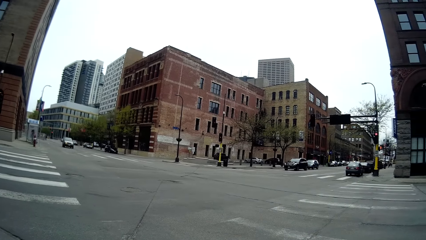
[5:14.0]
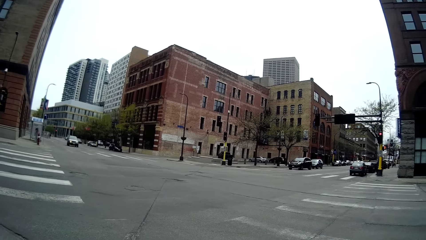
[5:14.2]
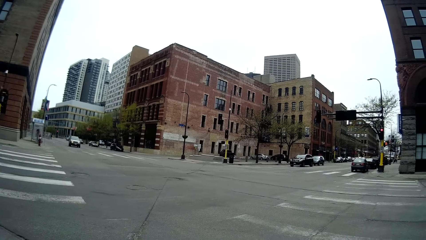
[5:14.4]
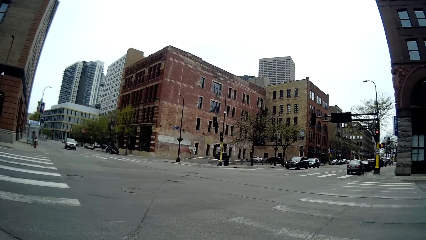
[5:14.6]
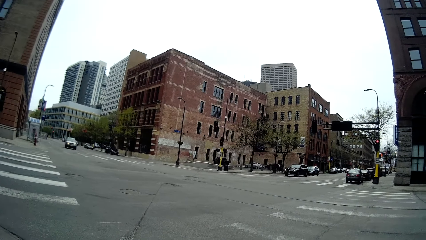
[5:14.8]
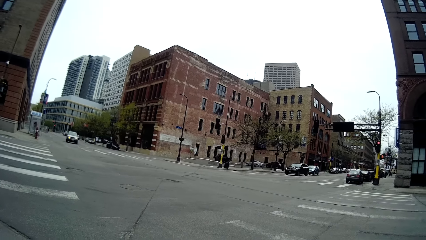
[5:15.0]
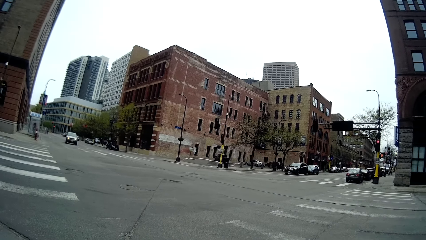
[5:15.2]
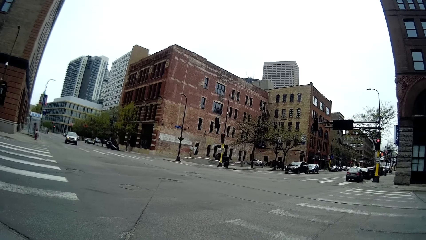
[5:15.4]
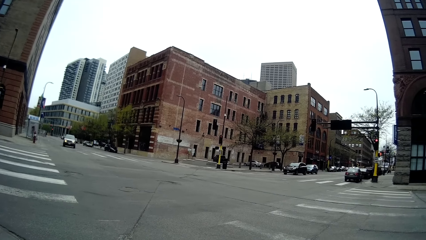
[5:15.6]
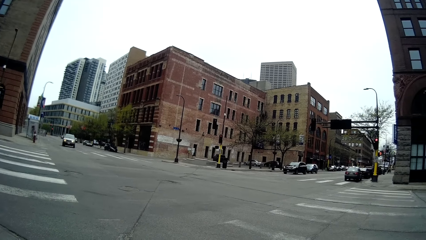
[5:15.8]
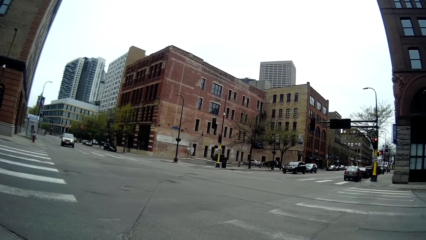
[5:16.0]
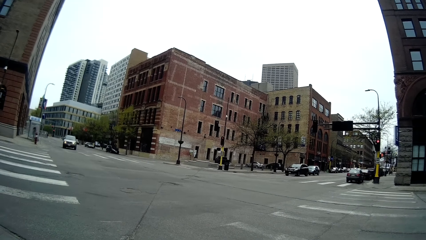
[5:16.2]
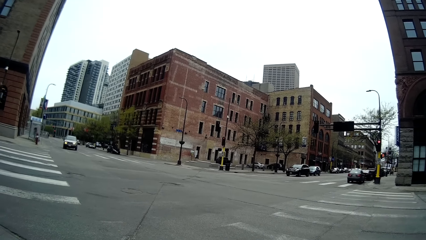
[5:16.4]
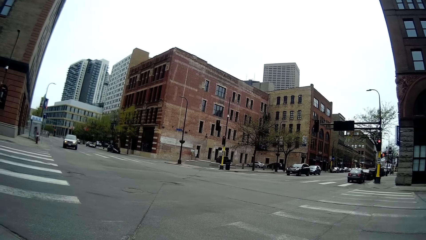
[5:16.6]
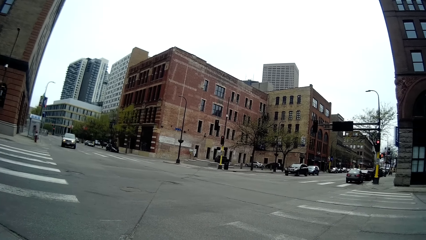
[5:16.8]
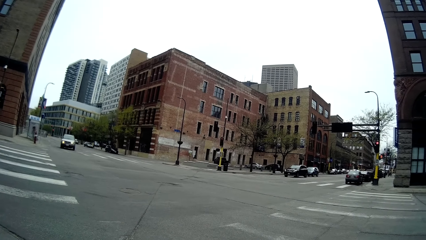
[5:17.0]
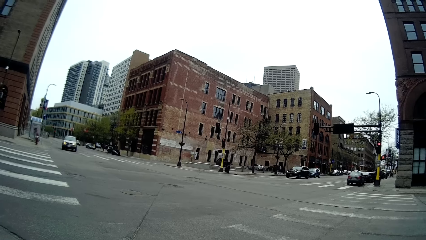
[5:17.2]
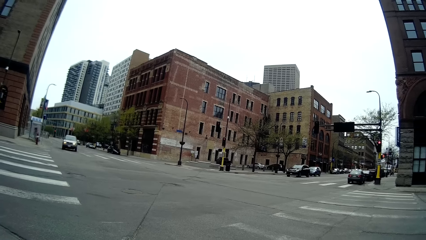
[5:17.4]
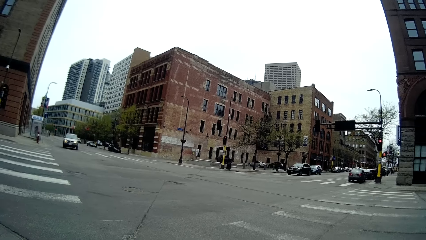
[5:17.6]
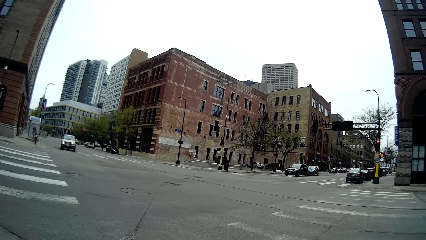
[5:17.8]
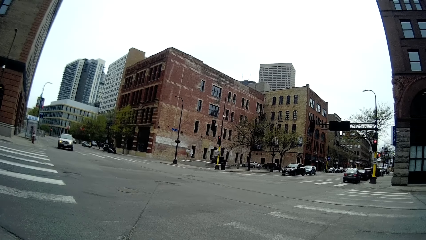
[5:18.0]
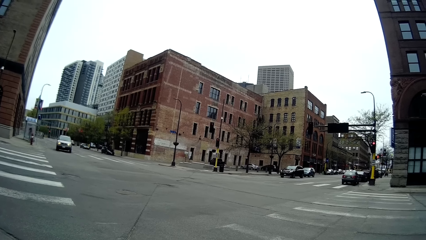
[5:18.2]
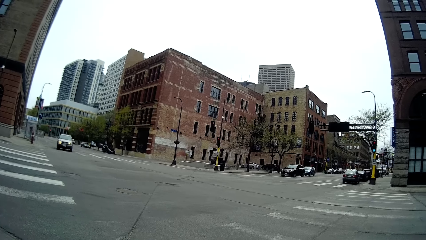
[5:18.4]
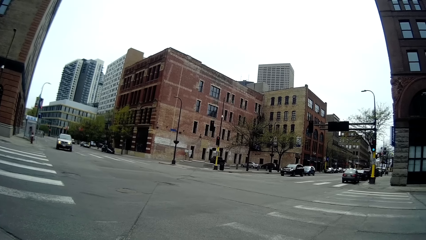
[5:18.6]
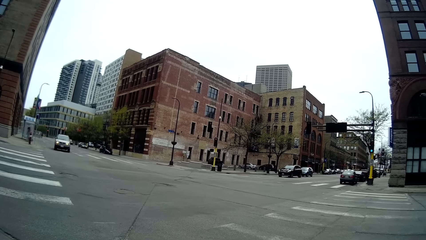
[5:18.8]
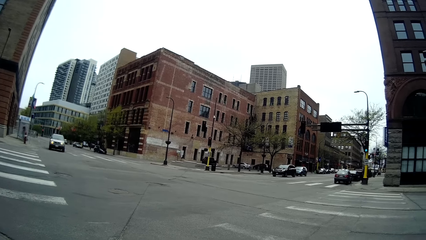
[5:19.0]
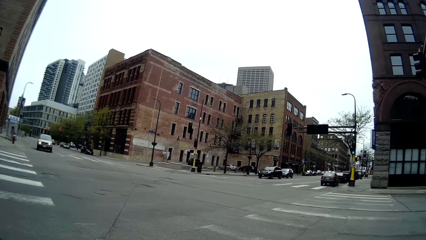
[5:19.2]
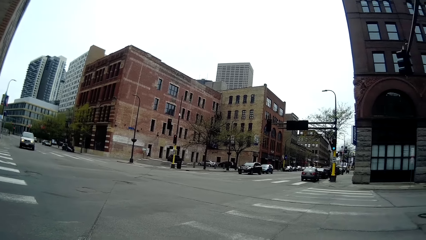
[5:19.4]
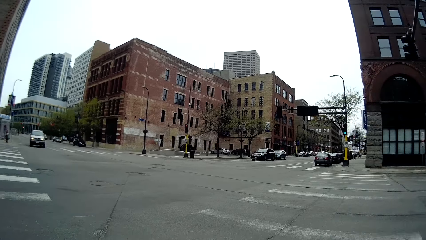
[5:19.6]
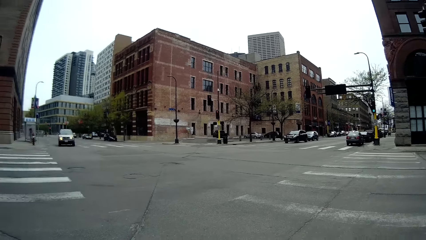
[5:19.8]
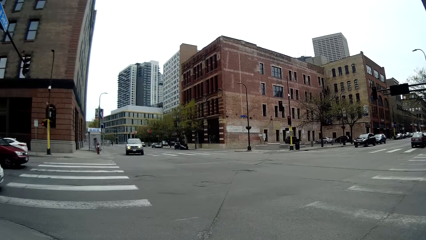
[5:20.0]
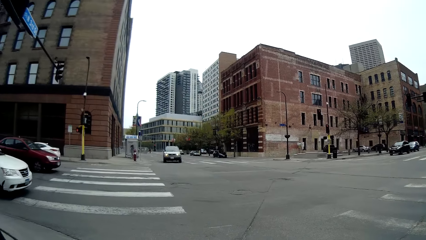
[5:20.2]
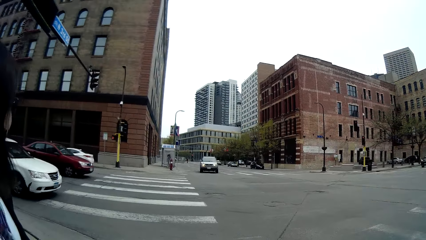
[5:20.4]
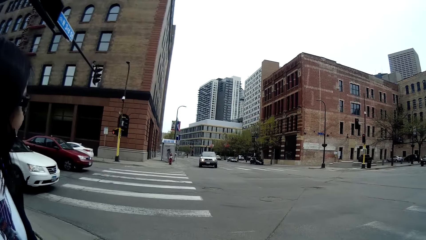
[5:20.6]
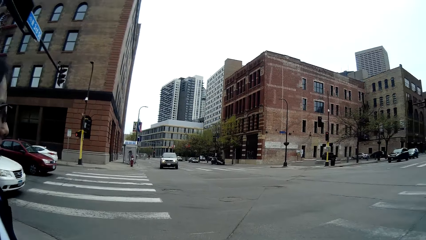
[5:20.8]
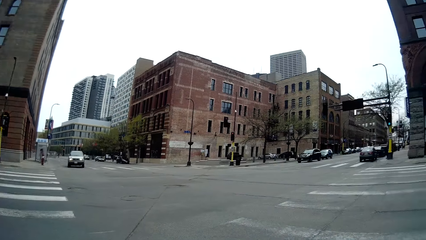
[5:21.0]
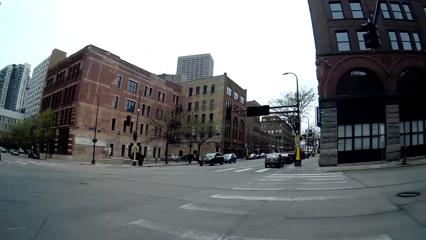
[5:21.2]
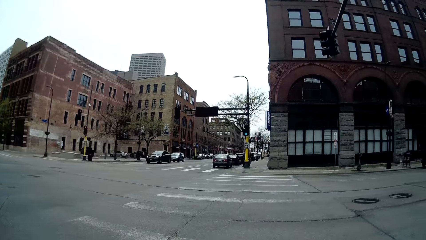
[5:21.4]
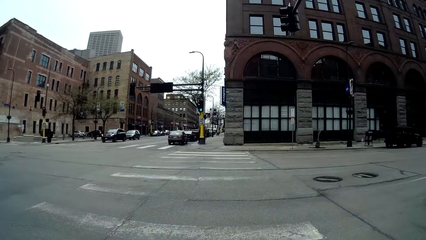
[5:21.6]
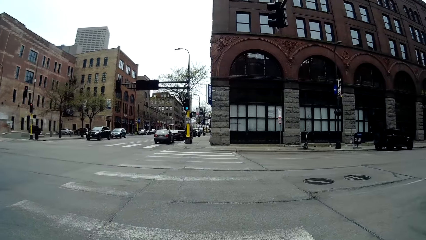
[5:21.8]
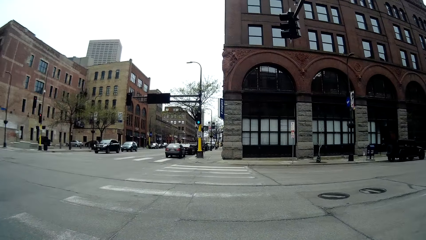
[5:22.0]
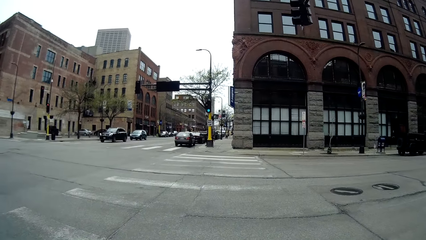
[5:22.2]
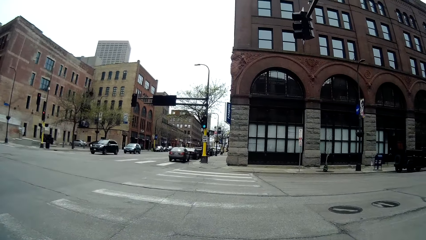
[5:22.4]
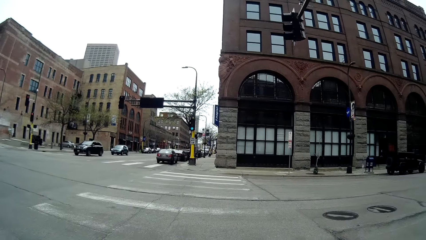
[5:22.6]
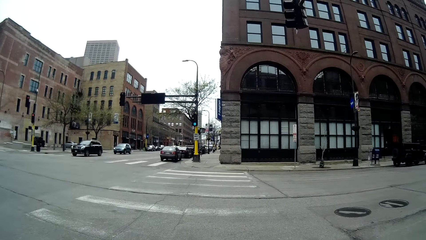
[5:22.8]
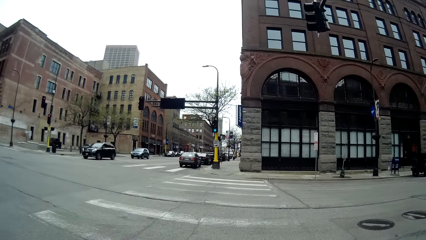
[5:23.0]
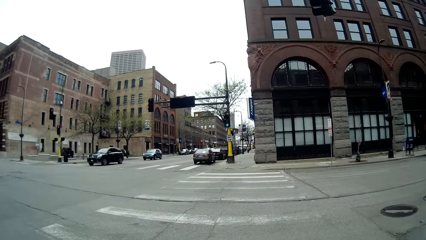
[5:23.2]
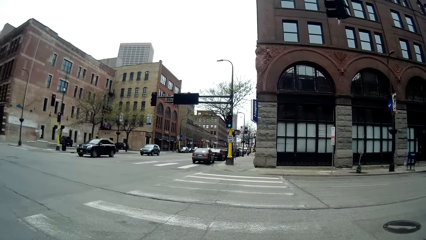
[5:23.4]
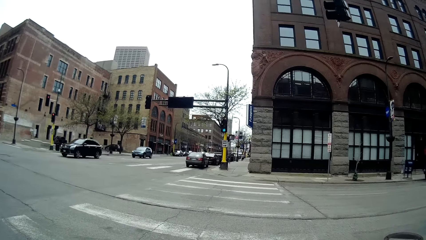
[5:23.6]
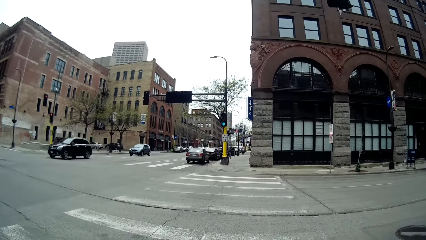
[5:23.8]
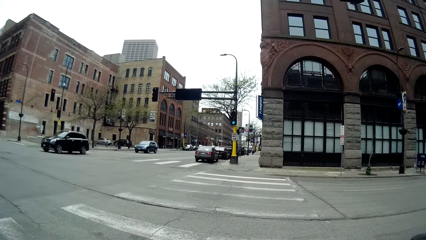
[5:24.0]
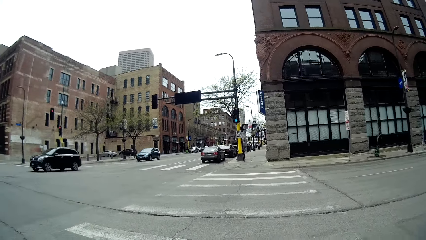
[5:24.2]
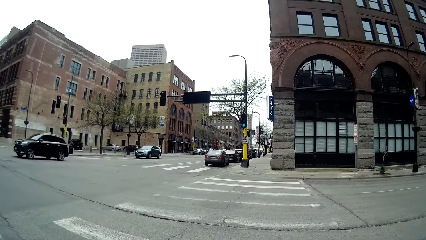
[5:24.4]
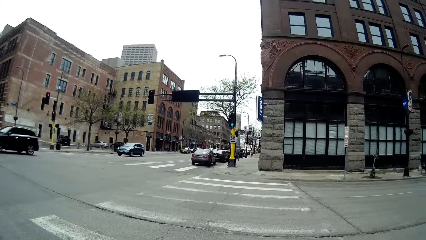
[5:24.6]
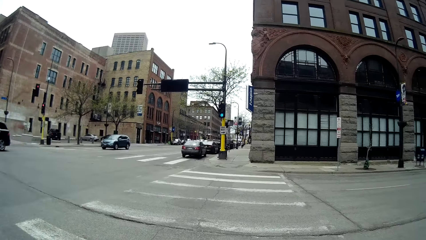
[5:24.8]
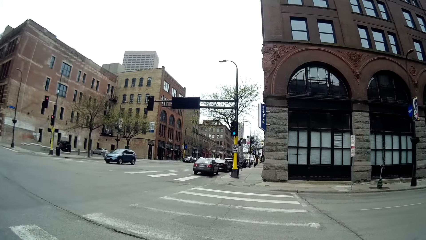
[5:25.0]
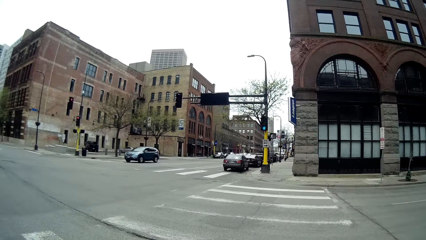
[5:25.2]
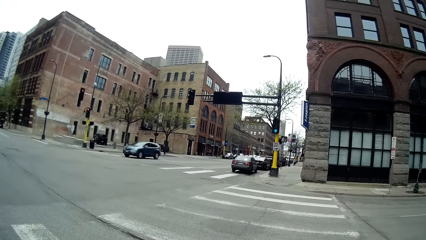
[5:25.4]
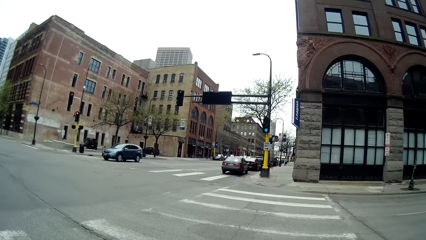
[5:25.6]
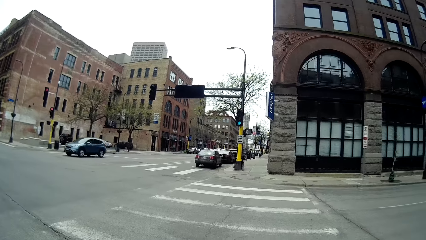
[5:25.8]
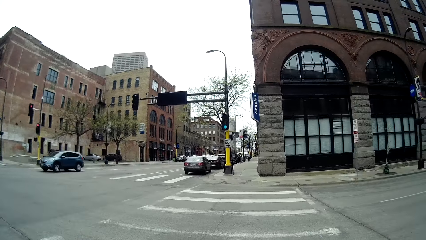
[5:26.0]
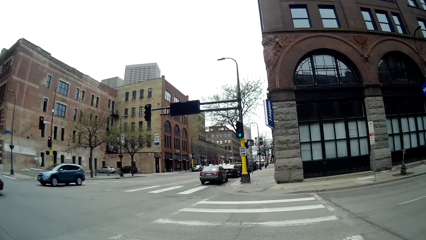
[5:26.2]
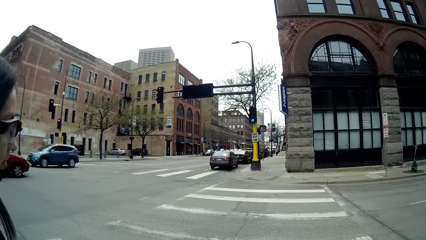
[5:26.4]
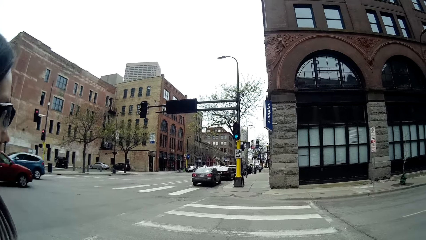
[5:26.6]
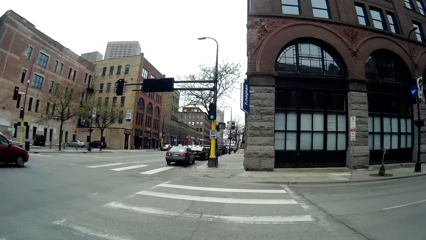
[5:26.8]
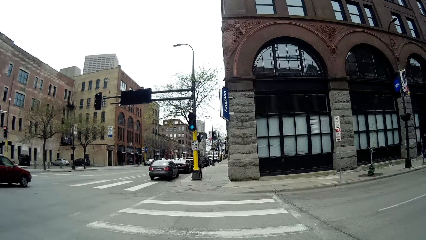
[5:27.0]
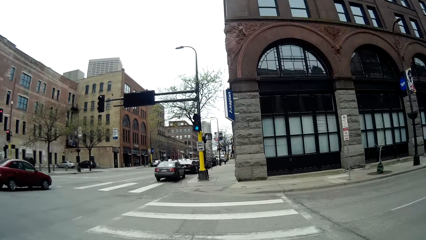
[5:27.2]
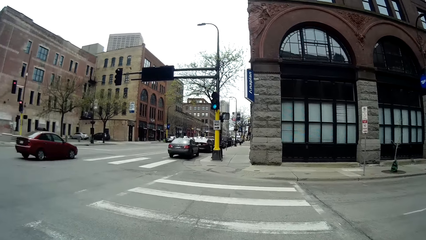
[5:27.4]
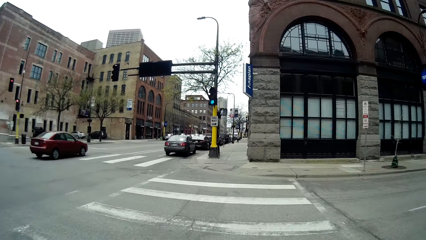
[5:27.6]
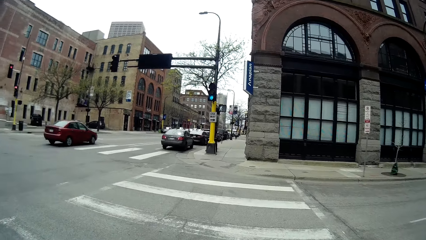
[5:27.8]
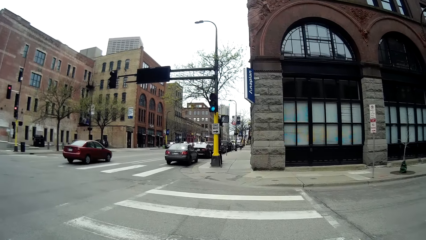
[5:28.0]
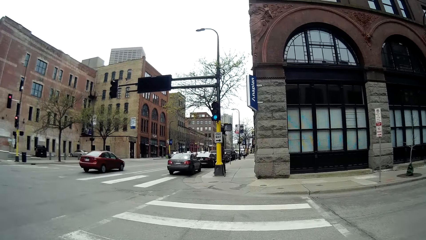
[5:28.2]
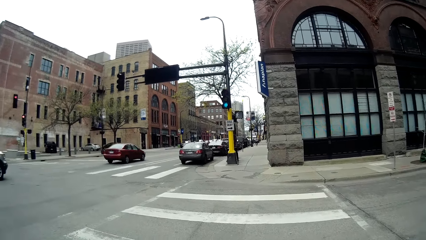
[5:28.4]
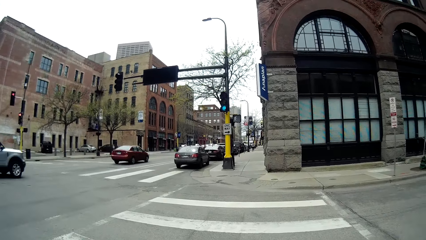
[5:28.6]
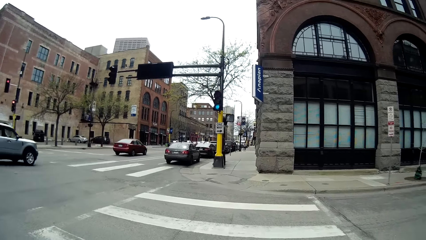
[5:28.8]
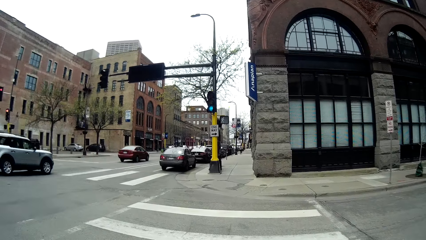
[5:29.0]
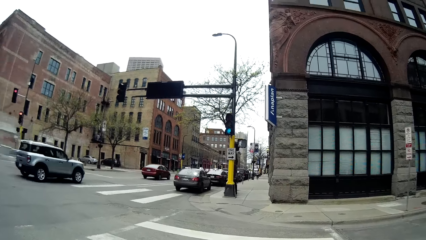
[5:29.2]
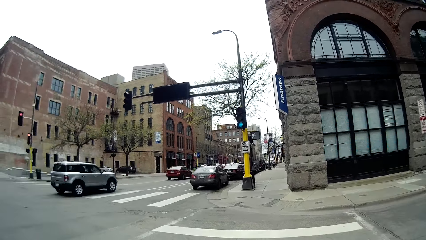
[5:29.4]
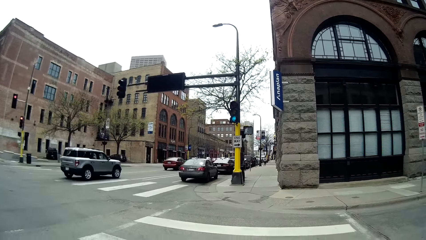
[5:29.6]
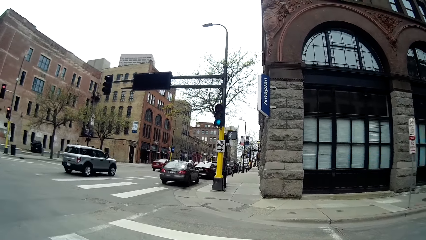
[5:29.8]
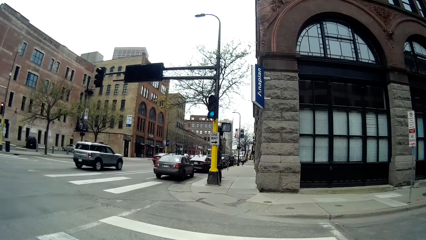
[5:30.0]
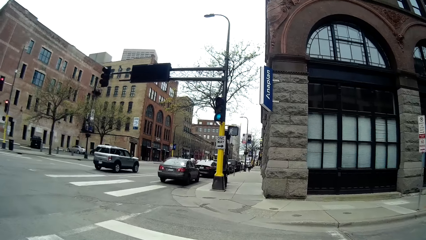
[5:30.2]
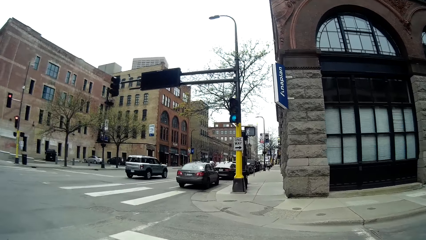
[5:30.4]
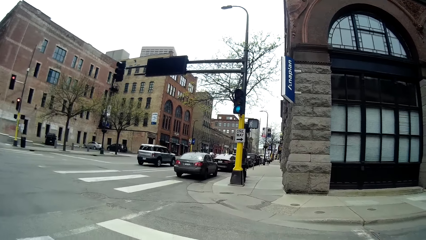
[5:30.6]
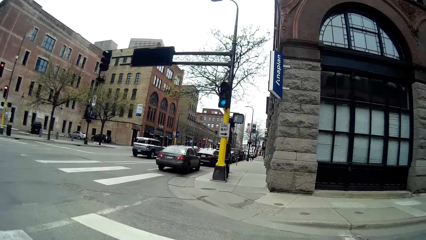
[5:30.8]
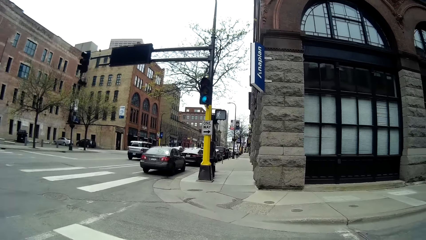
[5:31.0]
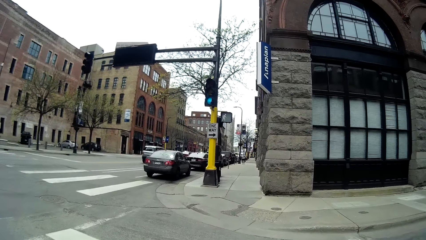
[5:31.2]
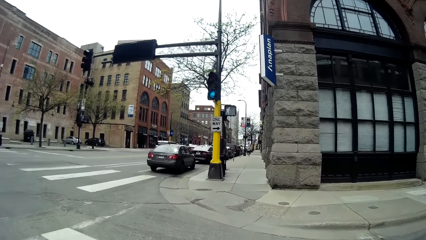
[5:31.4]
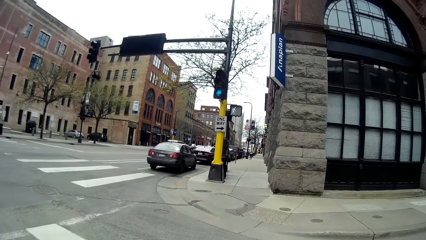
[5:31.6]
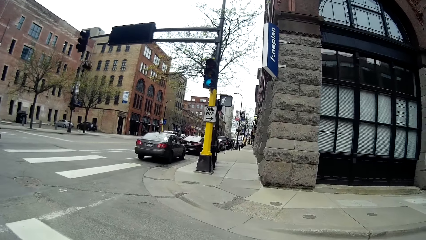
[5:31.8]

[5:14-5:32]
A black vehicle drives past the camera wearer. The camera wearer crosses the road with a lady. A blue vehicle drives past them. A red vehicle drives past them. A silver vehicle drives past them.
